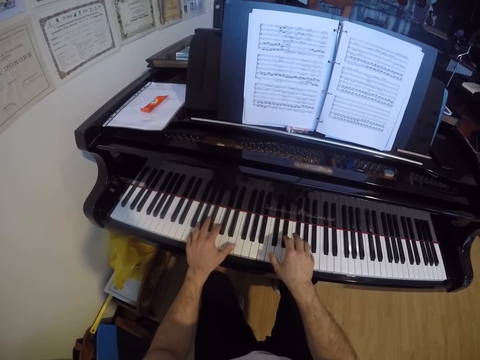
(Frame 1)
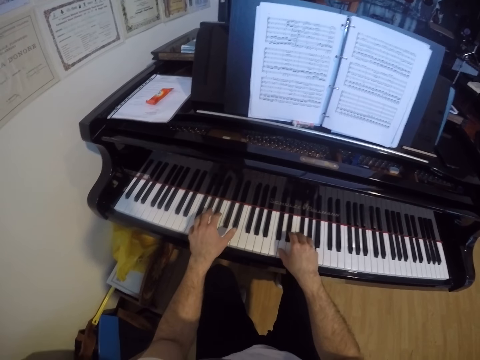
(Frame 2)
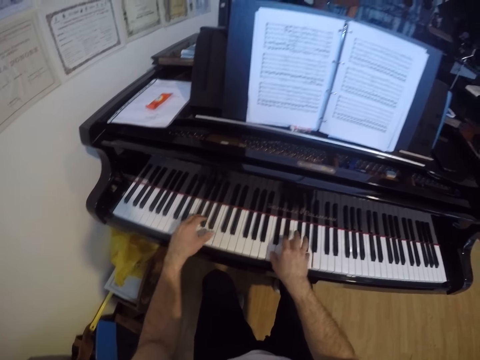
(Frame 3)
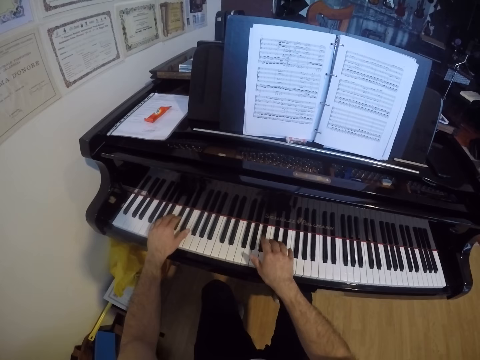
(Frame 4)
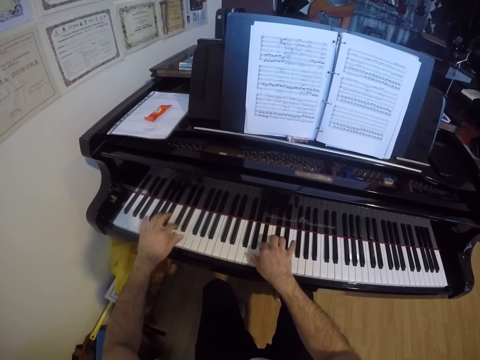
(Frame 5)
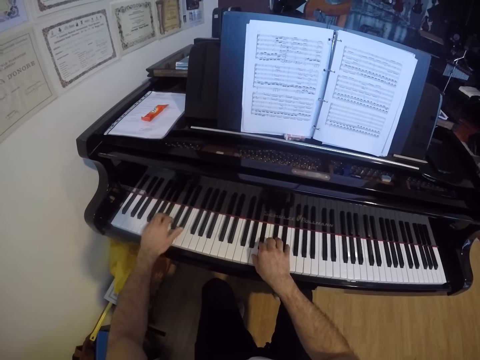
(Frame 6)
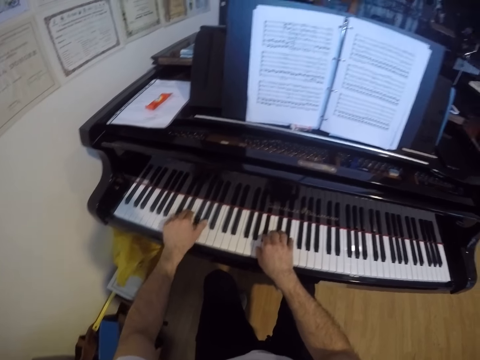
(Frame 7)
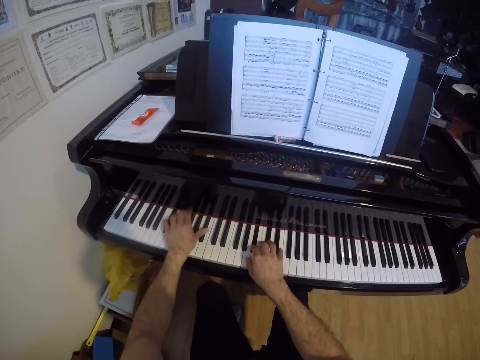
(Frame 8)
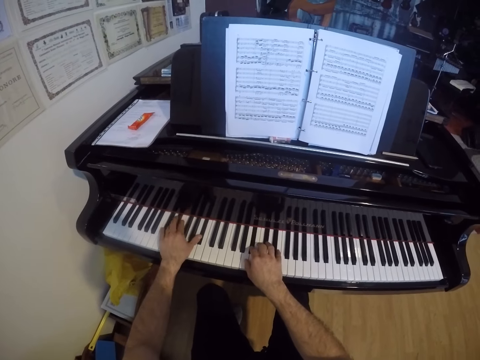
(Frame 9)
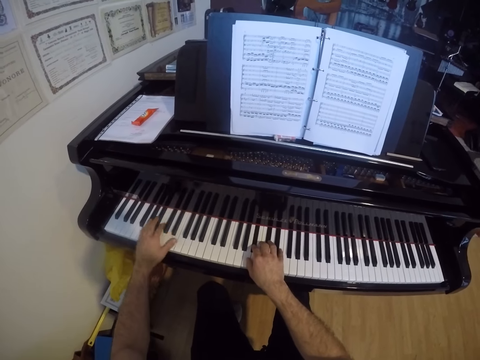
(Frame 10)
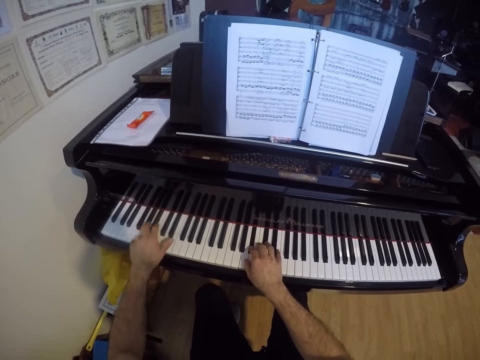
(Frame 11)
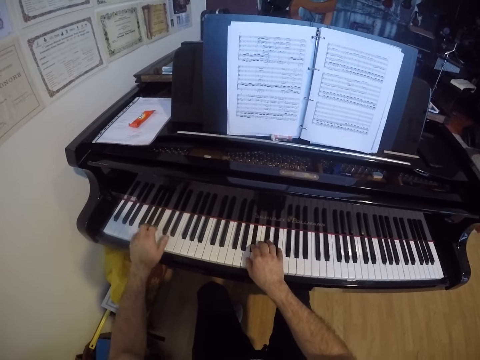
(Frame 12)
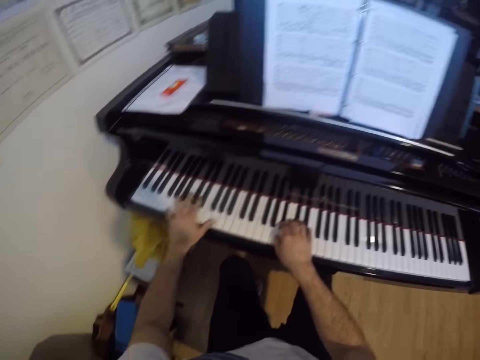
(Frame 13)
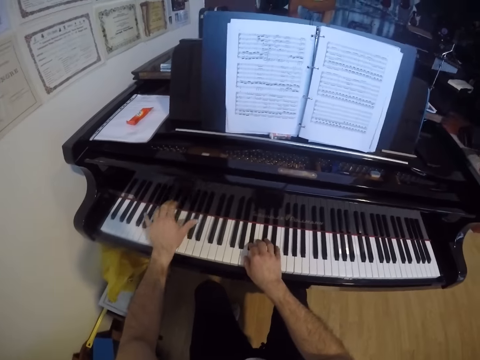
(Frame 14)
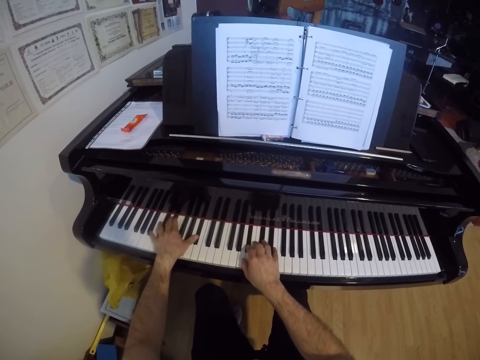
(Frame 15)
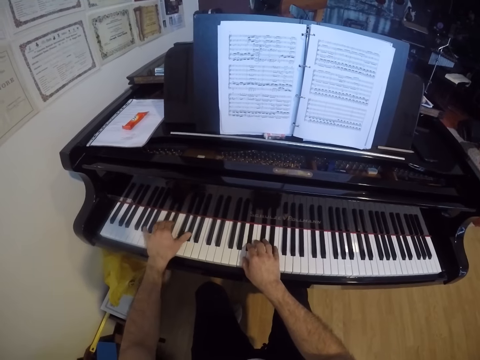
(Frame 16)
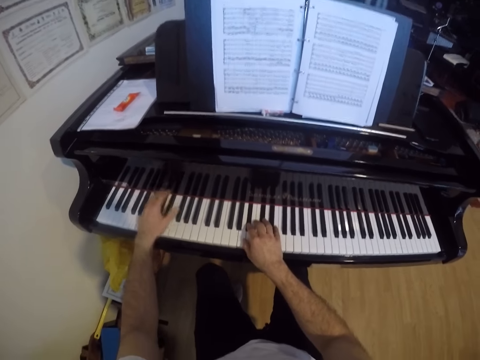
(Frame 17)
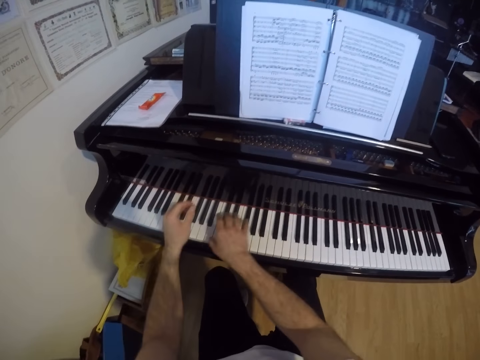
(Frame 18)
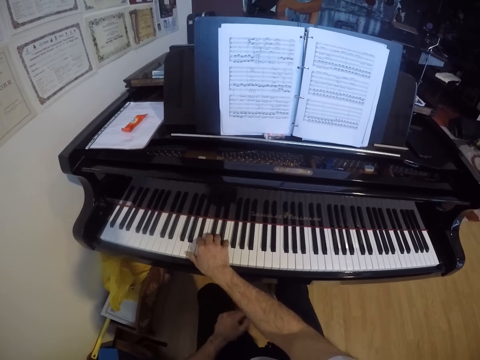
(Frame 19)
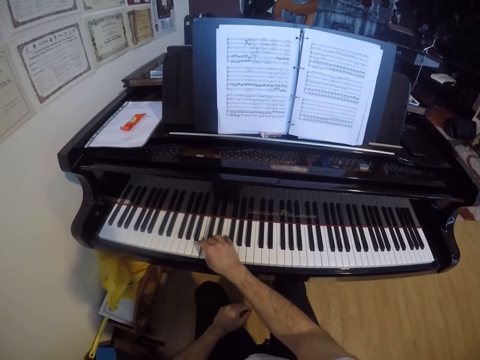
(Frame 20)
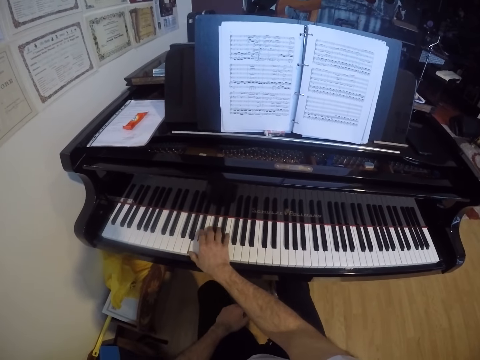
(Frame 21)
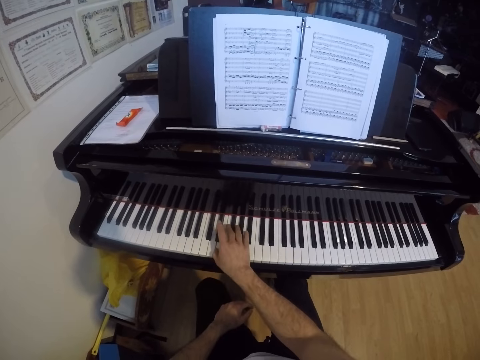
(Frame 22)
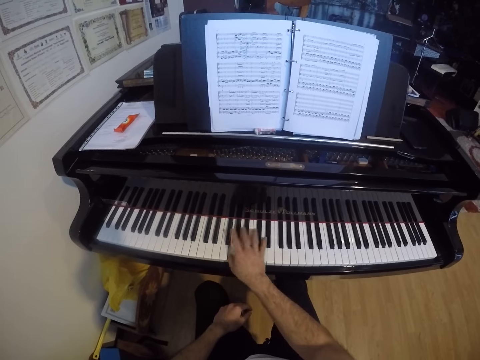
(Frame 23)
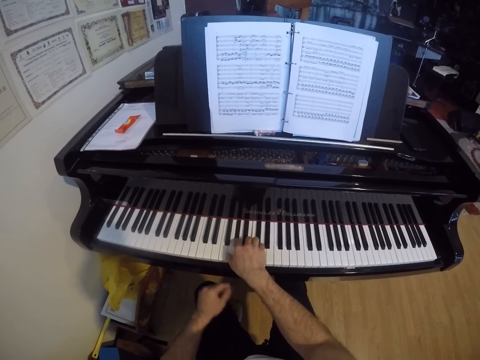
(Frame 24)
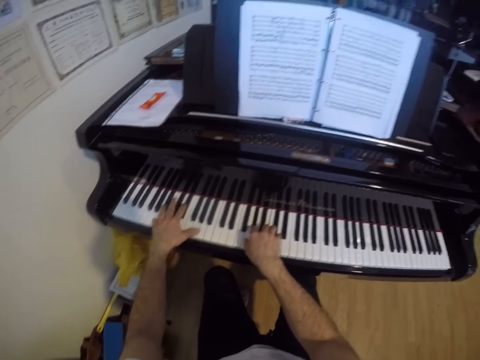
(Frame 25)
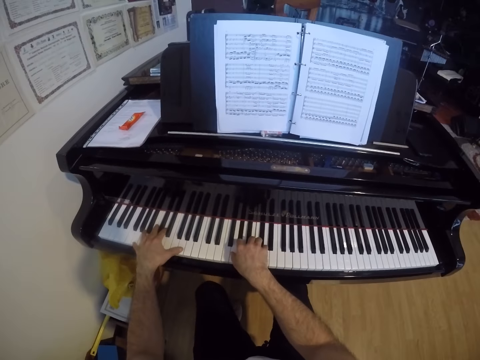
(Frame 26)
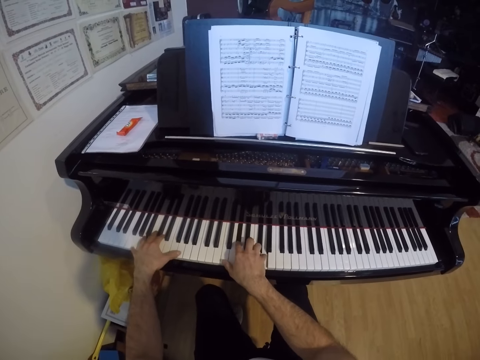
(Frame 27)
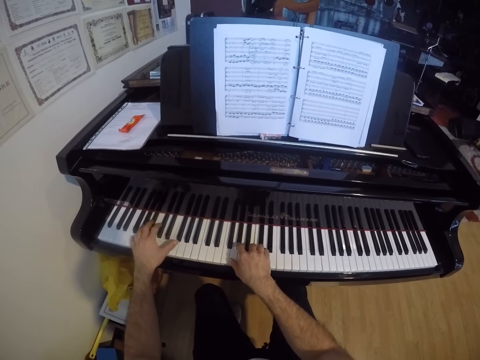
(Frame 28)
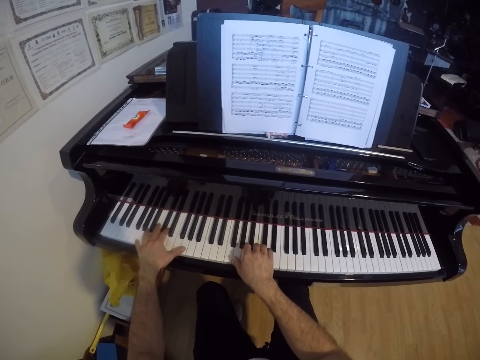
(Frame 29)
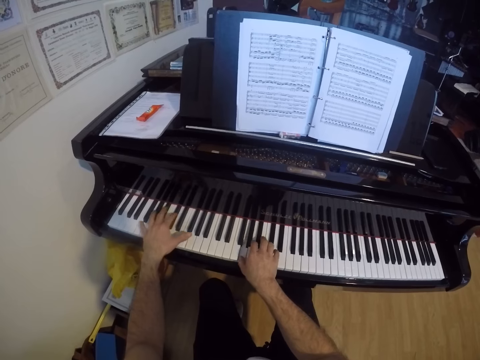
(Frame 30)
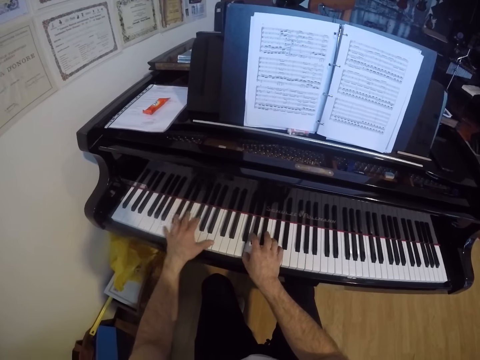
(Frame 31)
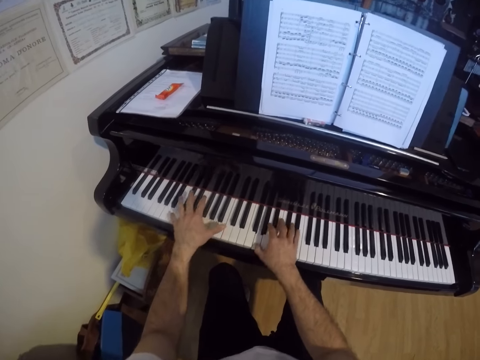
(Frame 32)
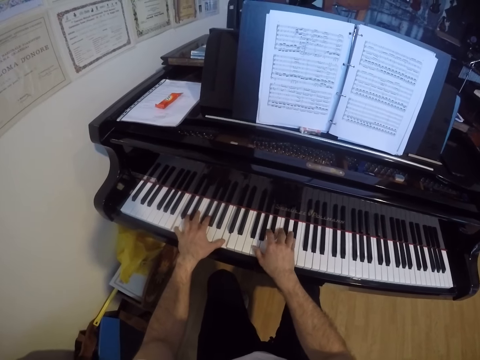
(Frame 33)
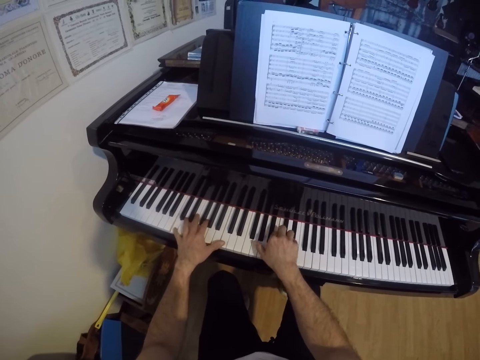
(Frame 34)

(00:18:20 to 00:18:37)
The camera wearer plays the piano with his left hand. He plays the piano with his right hand. He places his left hand on his left leg. He plays the piano with both hands.

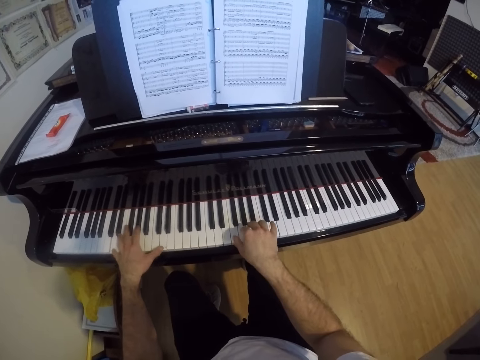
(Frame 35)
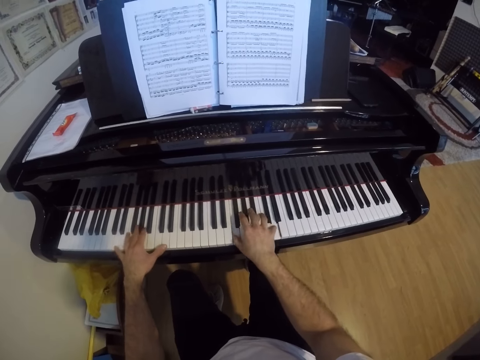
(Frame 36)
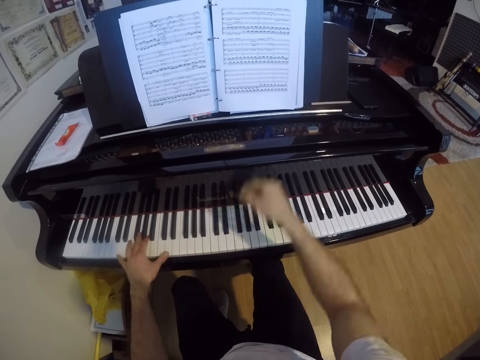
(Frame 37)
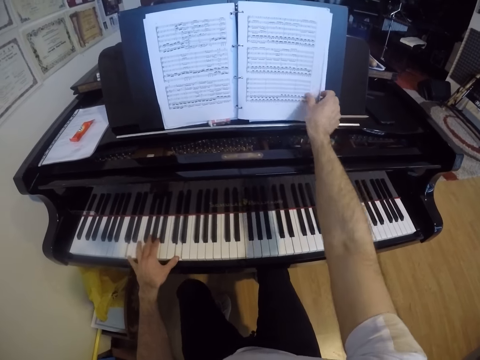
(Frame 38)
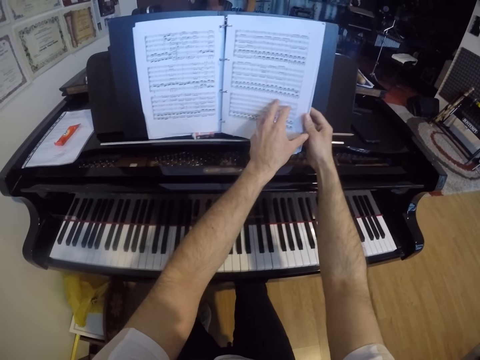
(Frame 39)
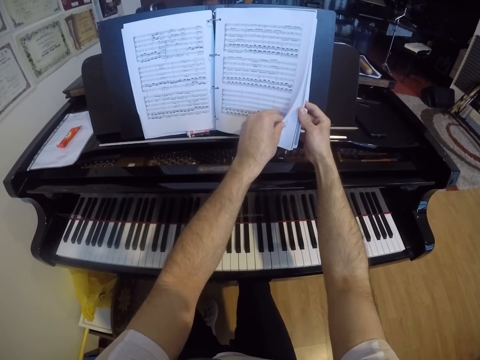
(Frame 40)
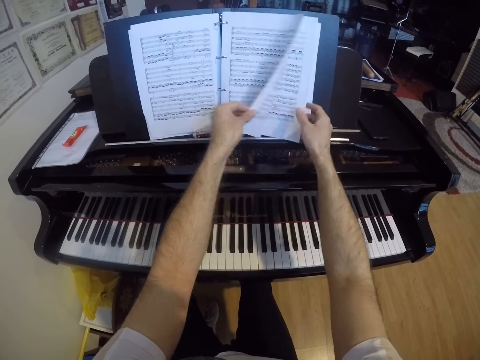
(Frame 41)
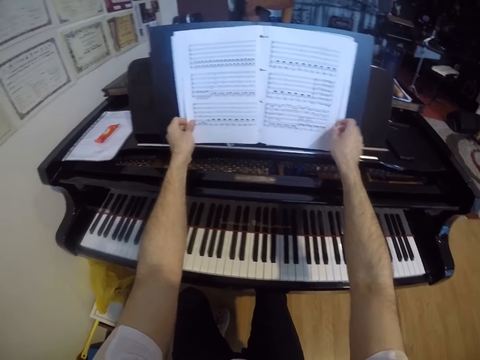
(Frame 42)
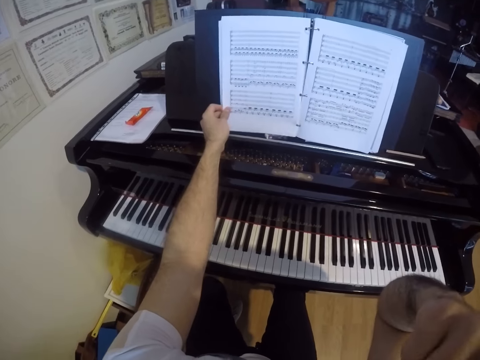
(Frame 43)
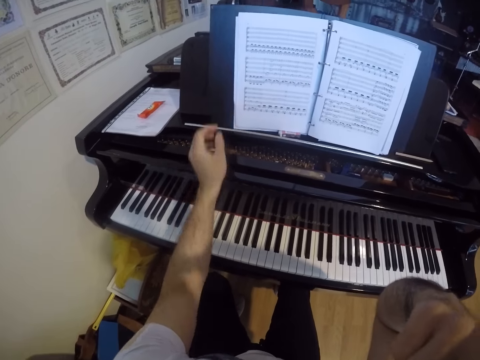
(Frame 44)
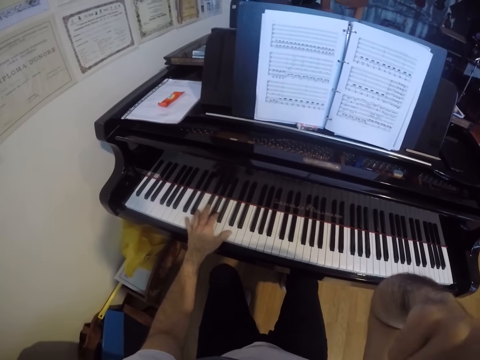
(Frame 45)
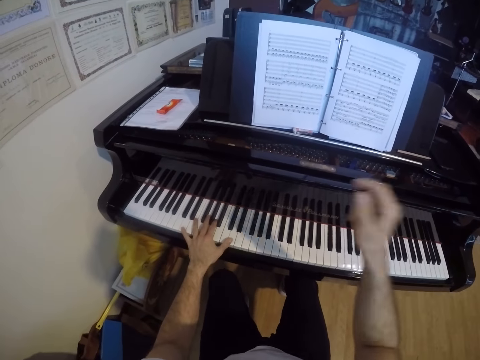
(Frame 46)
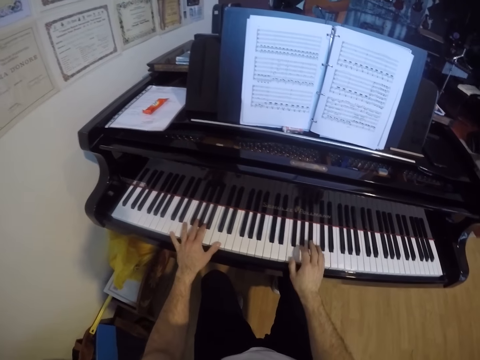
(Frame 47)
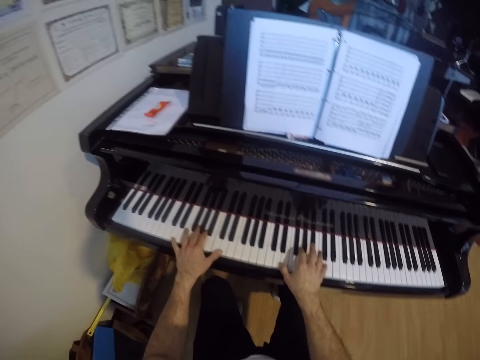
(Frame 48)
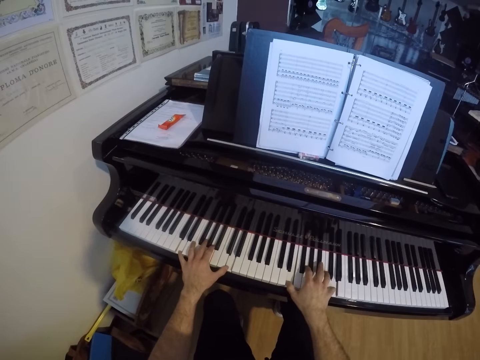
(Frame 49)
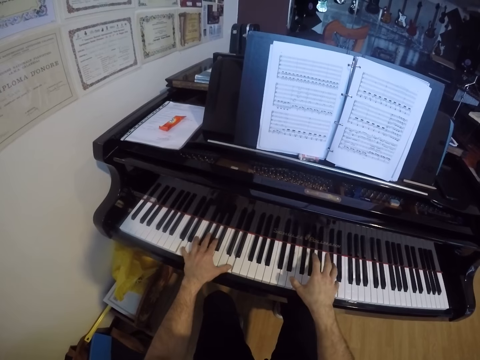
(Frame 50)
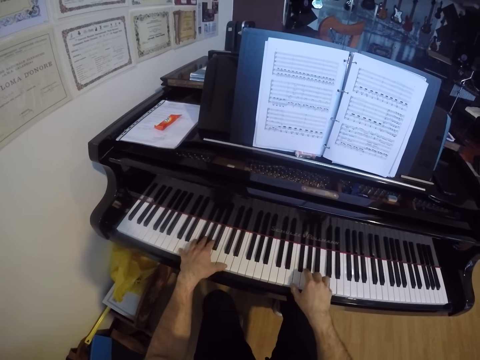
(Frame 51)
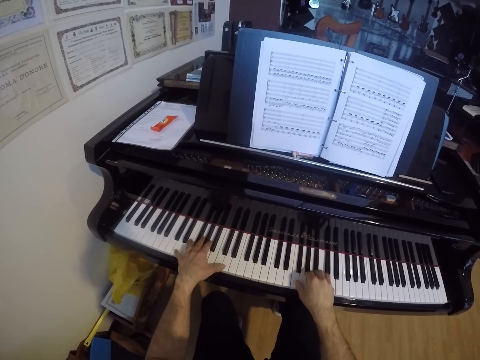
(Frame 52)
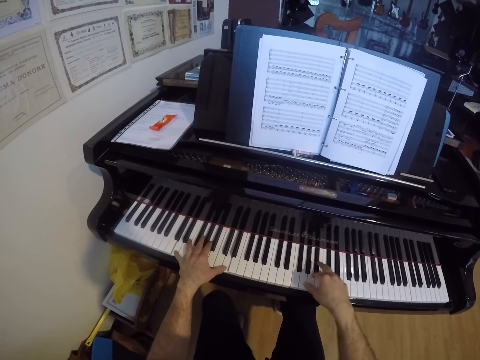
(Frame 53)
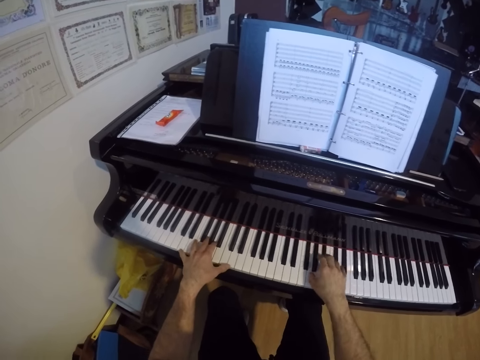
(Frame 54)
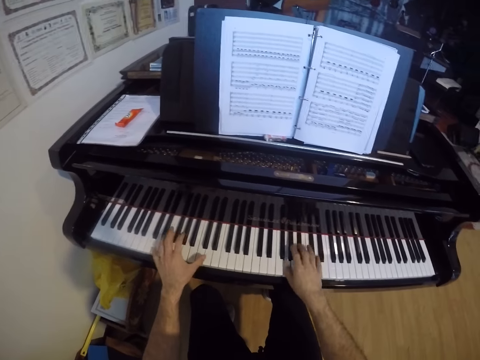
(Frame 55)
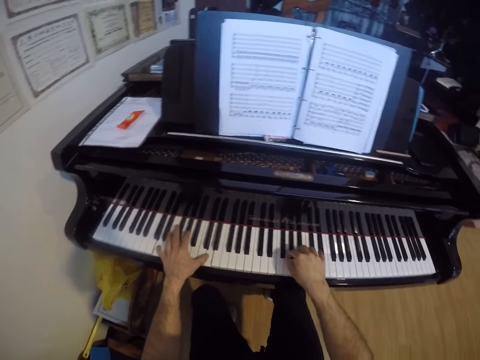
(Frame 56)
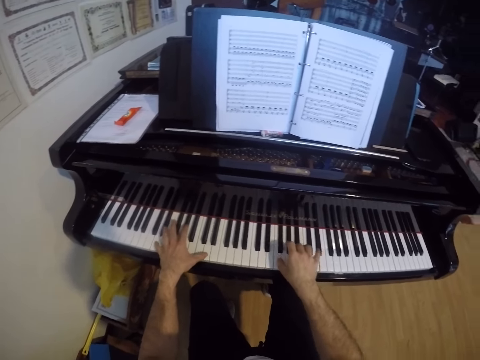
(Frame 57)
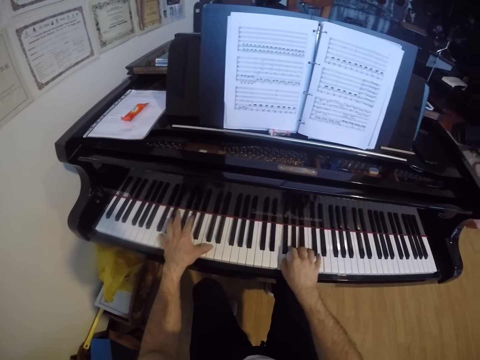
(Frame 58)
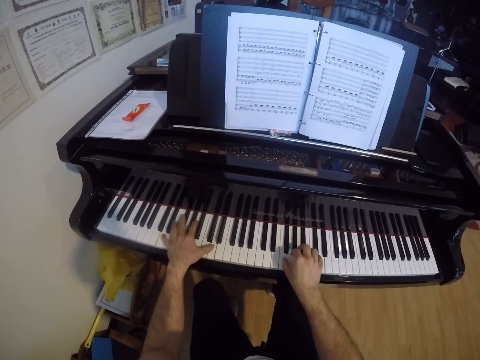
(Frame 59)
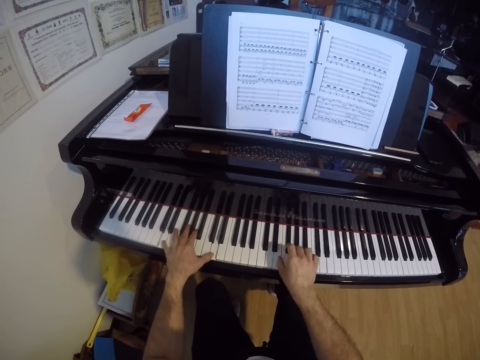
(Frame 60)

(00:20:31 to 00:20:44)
The camera wearer touches the notebook or manuscript. He opens a page of the manuscript on a music shelf with both hands. He adjusts his camera with his right hand. He raises the hand. He touches the keyboard with the left hand. He touches the keyboard with the right hand. He reads the notebook. He plays the piano with both hands.
